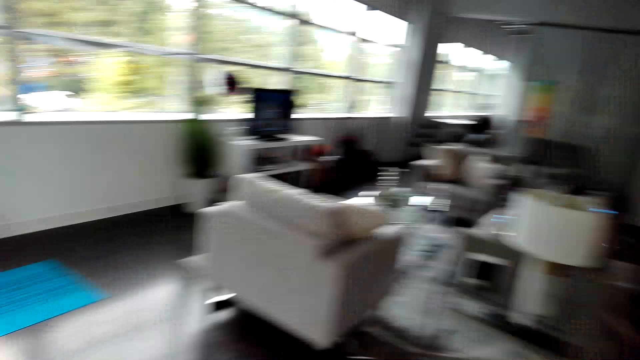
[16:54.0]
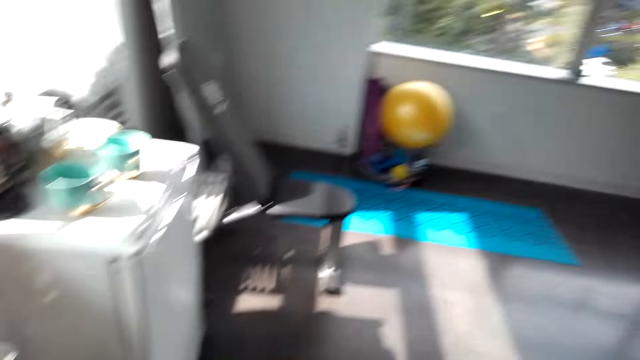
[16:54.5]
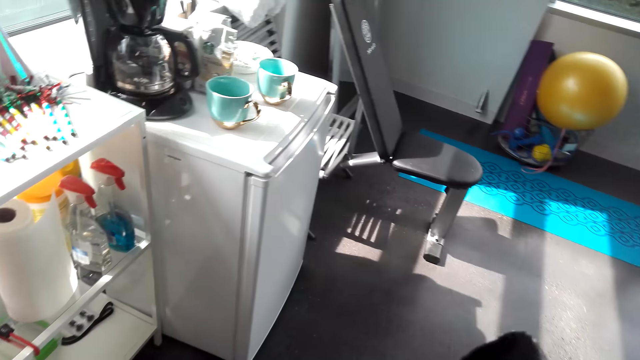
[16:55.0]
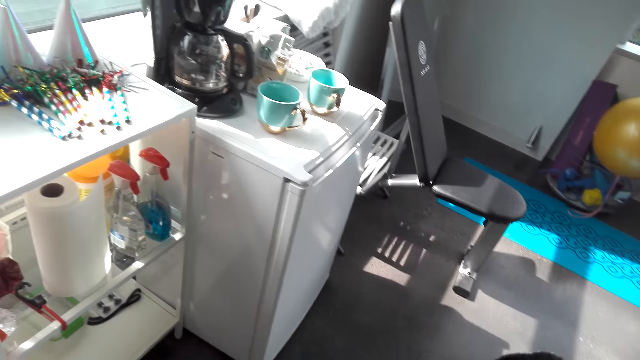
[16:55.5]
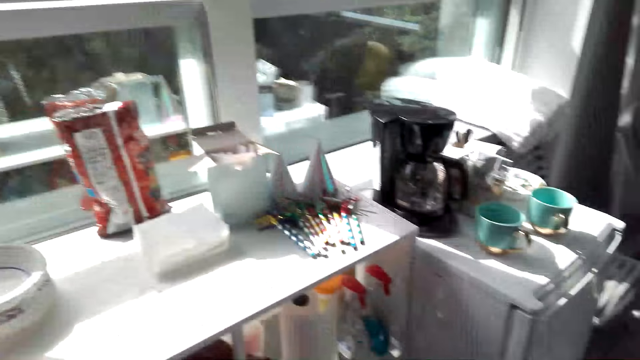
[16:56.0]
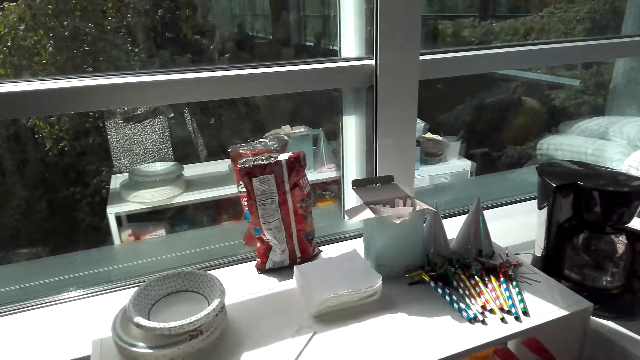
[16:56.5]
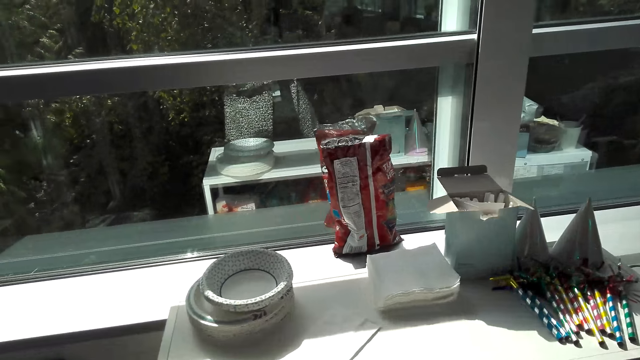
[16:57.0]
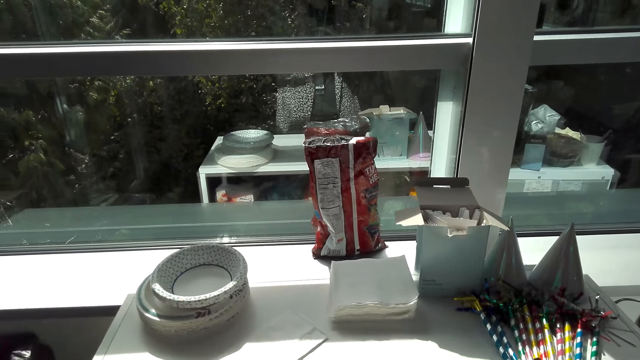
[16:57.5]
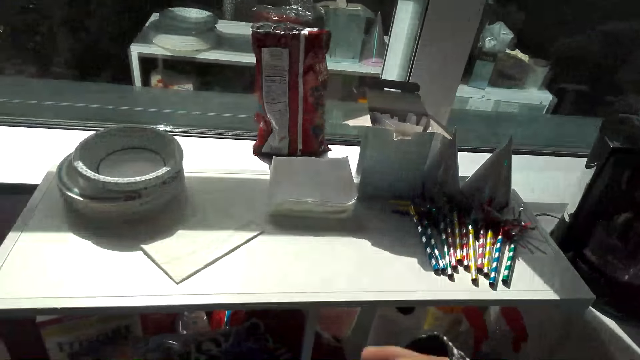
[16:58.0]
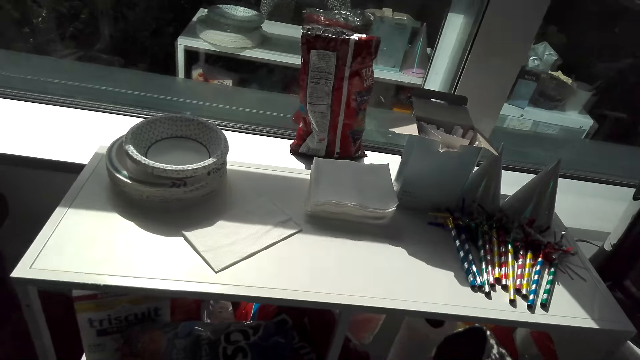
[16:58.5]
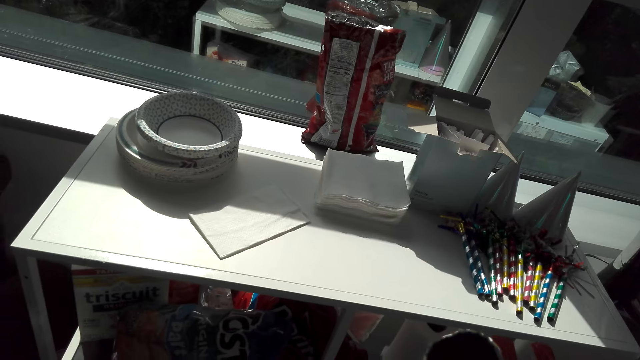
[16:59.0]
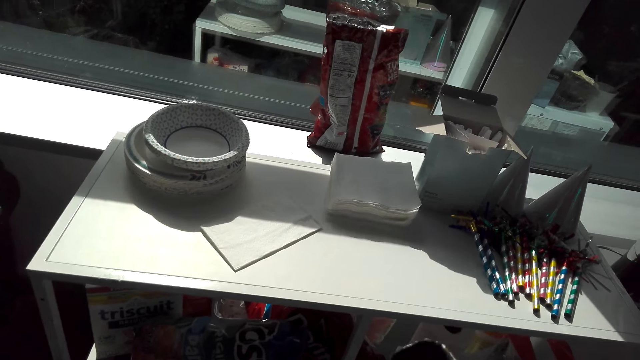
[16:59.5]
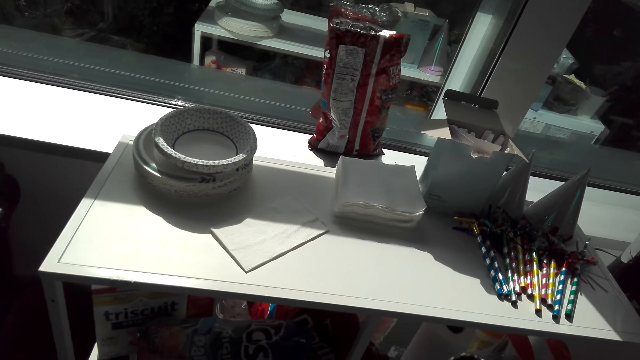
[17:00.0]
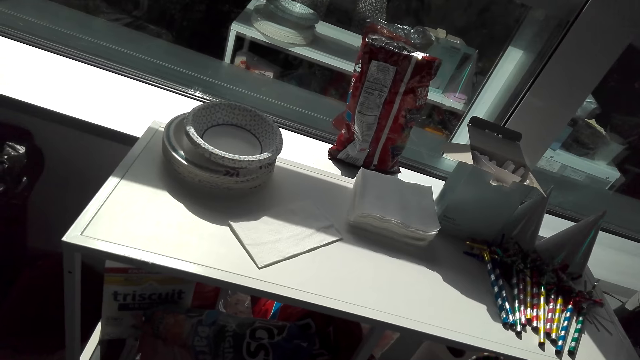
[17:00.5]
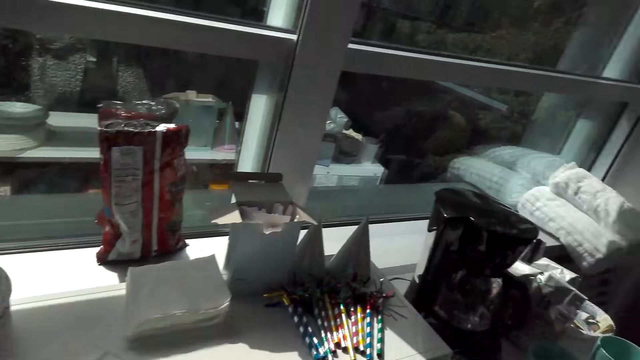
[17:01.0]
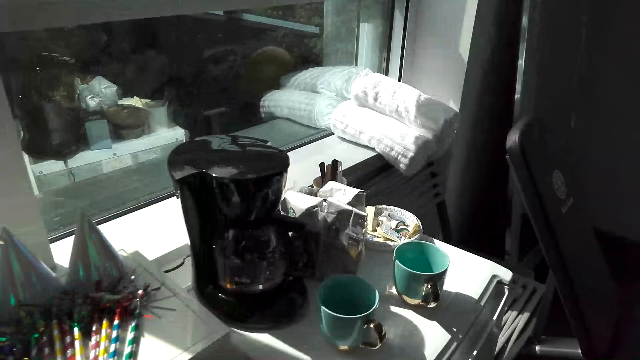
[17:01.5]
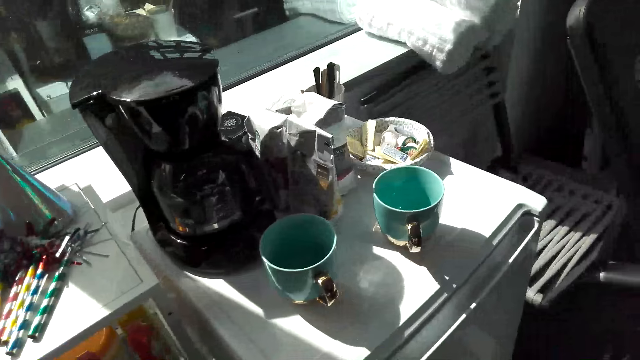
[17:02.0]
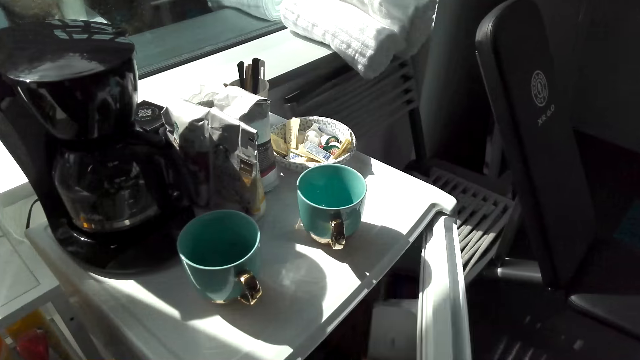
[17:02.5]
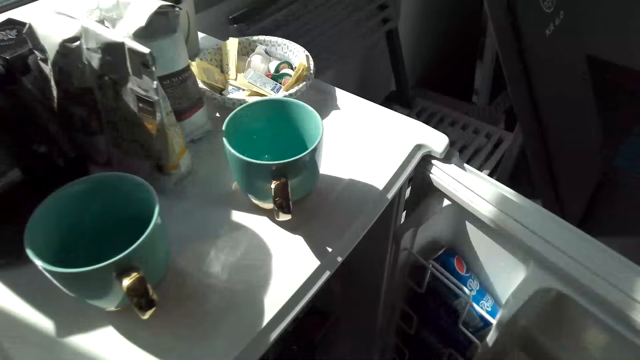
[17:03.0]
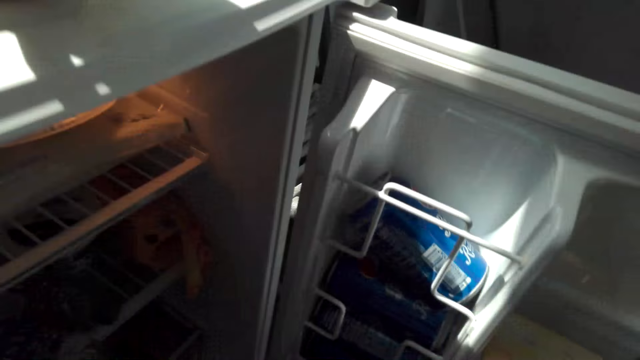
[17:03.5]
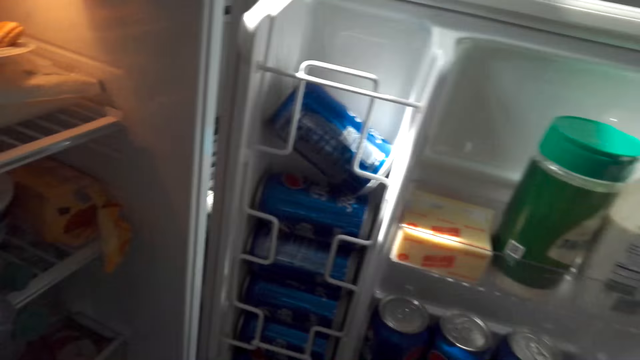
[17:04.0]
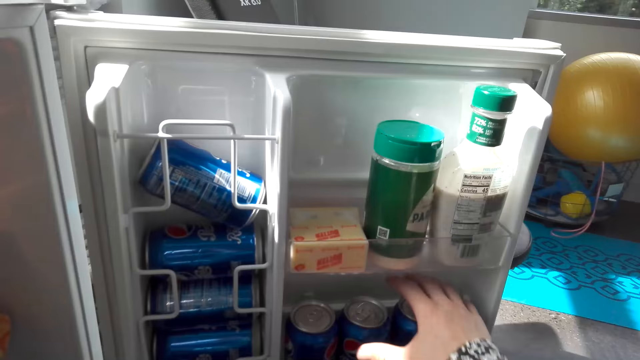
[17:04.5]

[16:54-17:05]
The camera wearer looks around the house. They stand beside the shelf. They open the fridge.

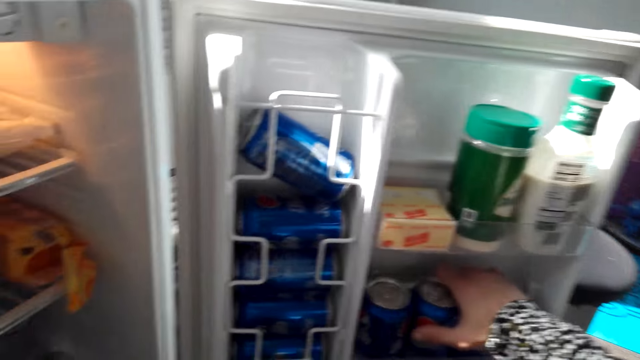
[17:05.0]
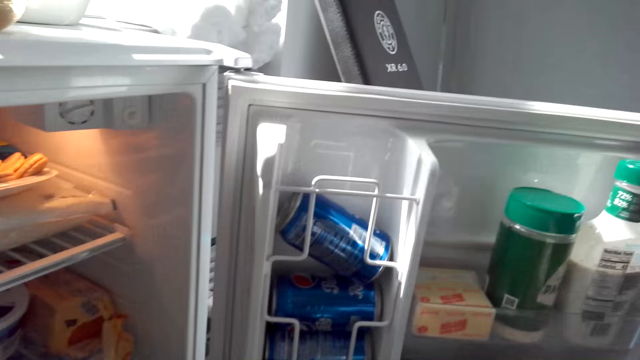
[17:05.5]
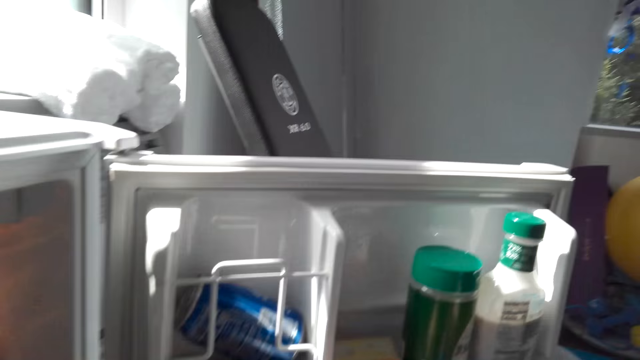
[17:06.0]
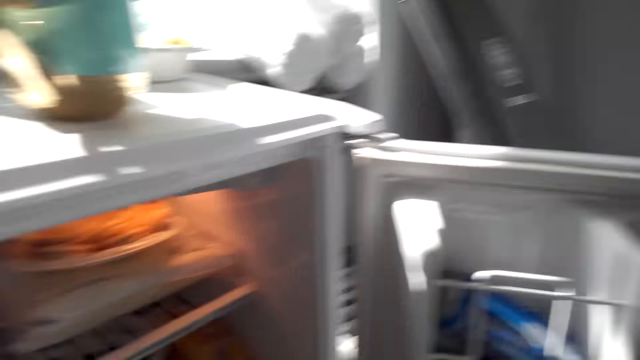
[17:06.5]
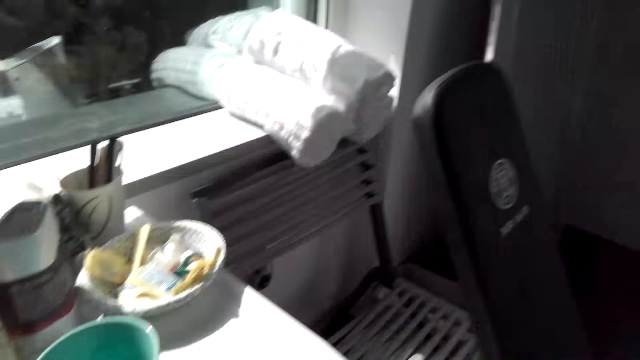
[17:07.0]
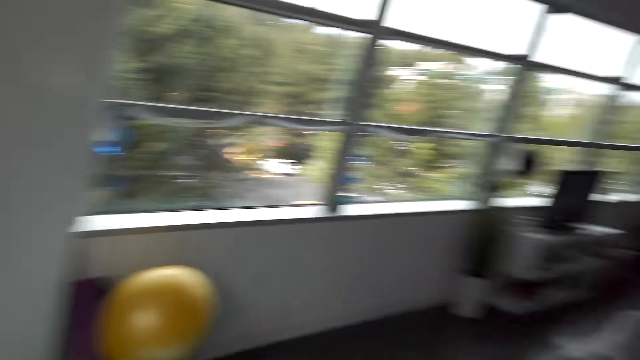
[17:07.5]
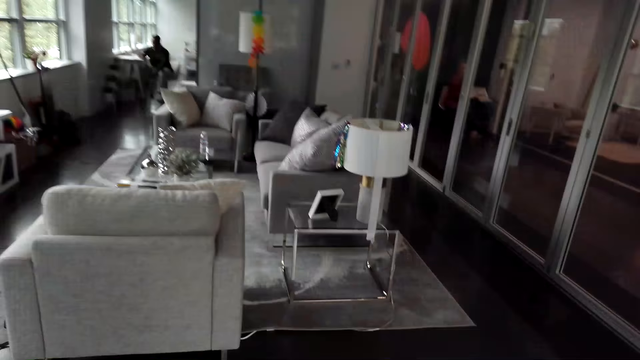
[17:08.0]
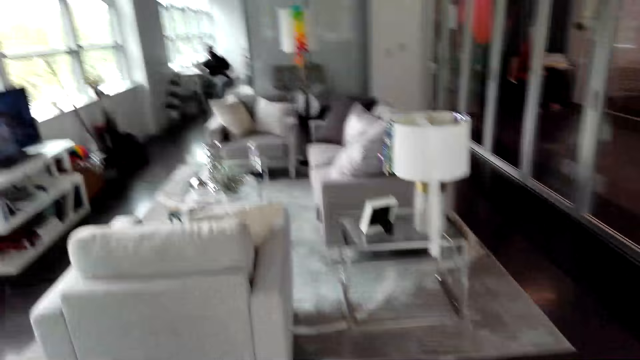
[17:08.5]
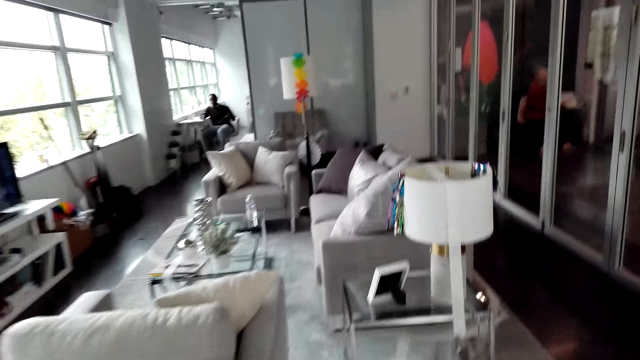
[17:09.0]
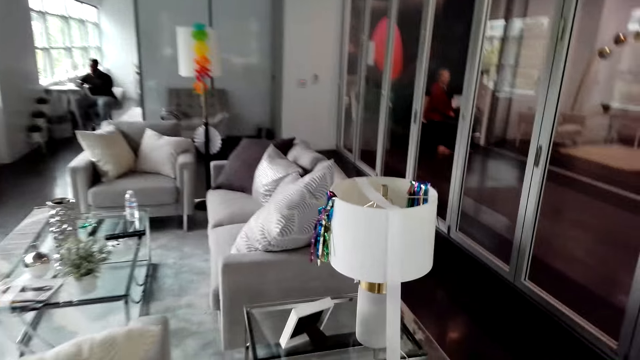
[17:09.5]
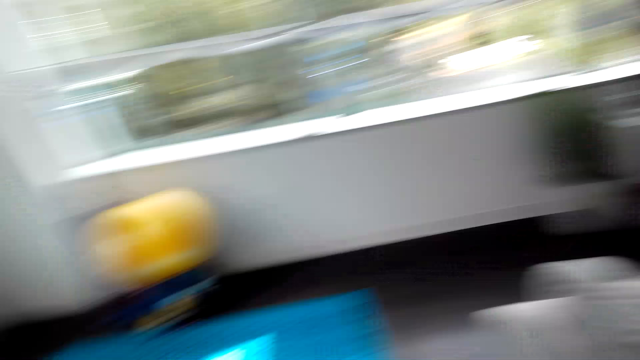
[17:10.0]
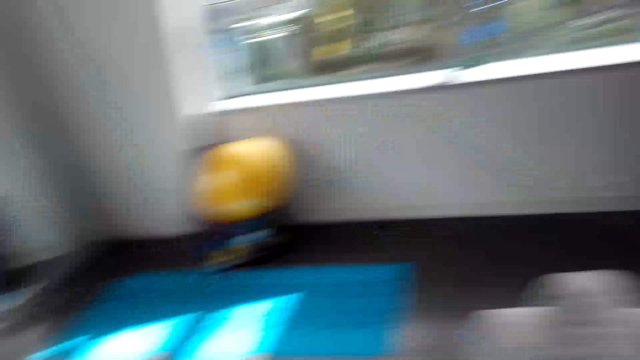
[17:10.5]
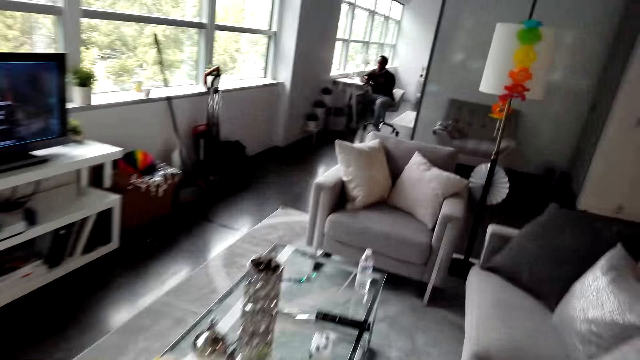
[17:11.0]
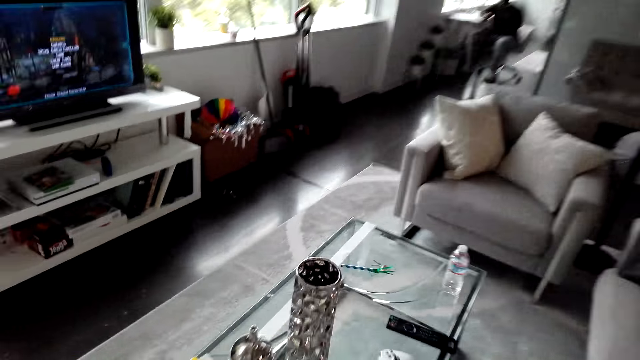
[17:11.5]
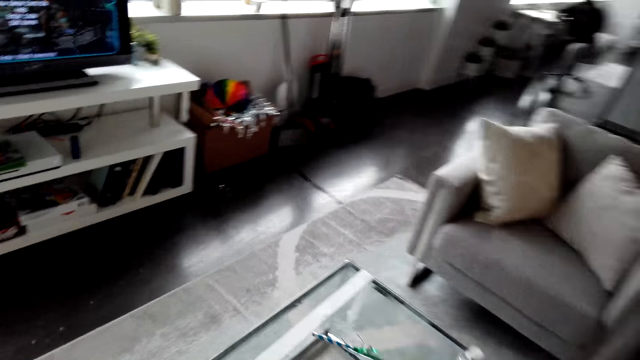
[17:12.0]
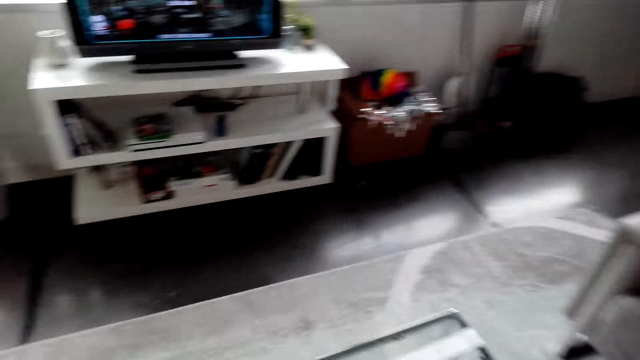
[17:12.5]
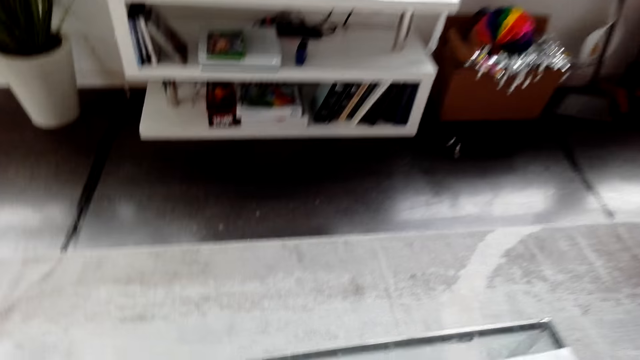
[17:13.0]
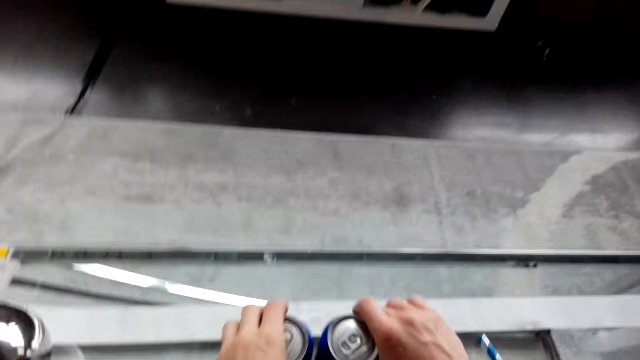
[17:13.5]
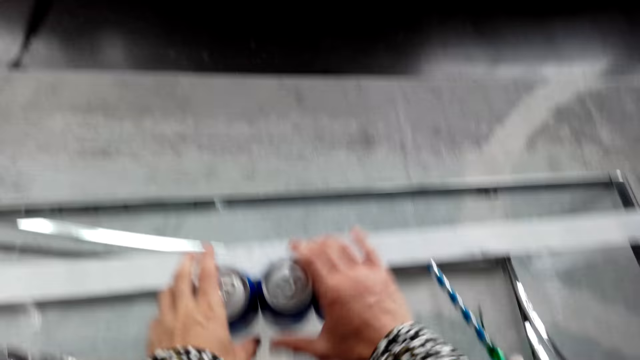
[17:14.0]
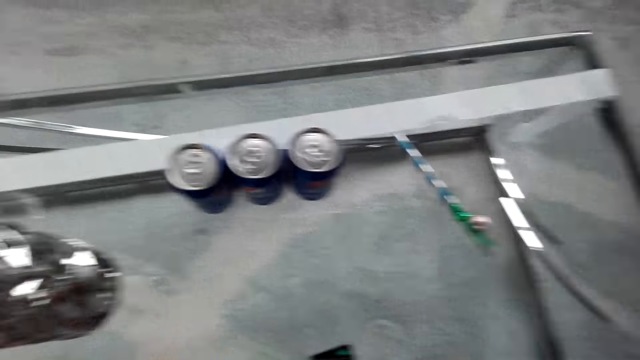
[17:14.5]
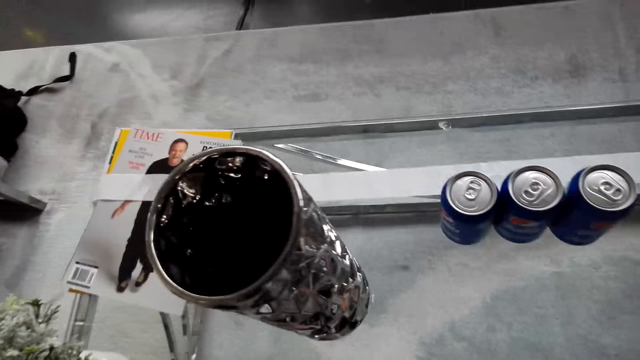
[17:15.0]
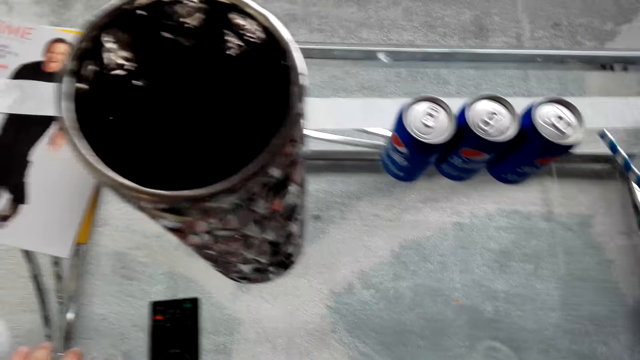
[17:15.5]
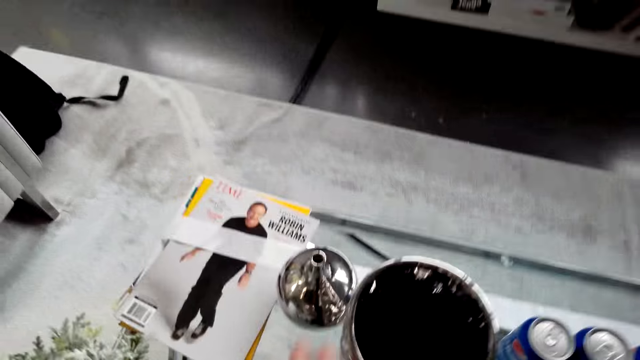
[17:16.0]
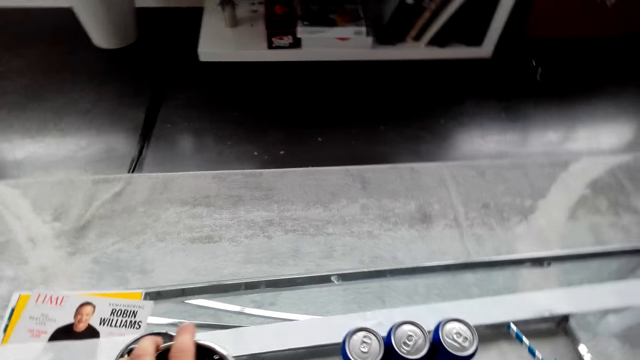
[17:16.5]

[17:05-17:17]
The camera wearer picks up the cans from the shelf. They stand up. They walk in the house. They put the cans on the table.
